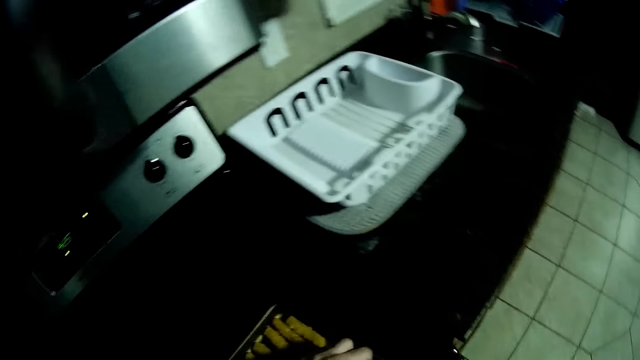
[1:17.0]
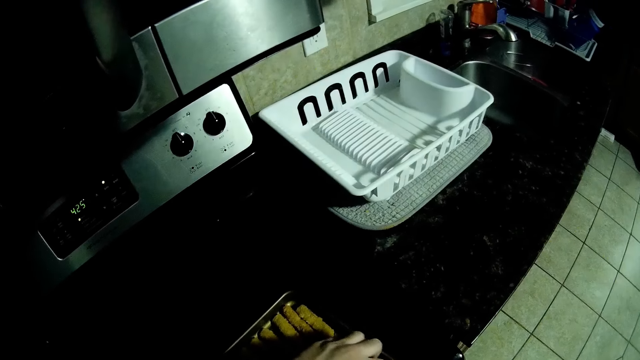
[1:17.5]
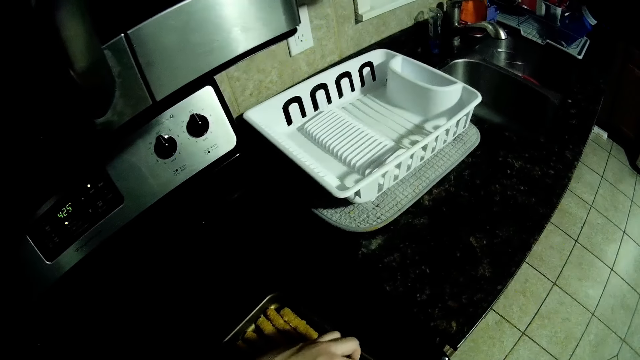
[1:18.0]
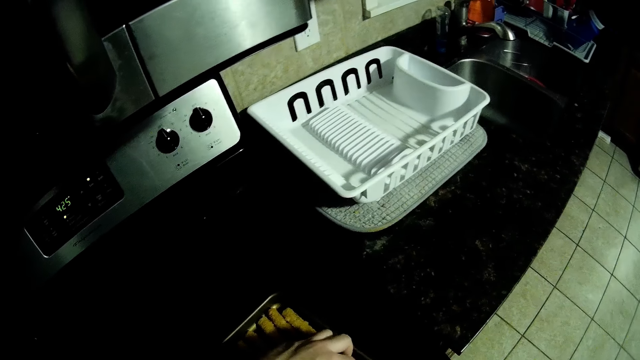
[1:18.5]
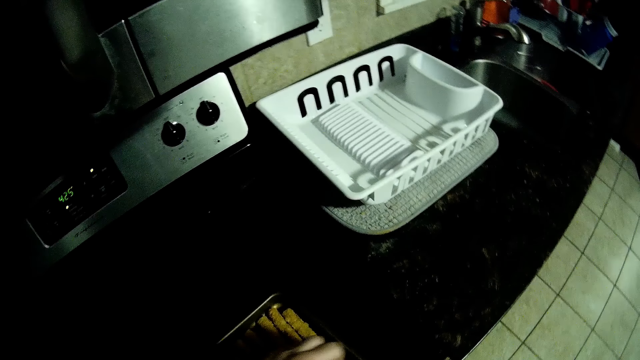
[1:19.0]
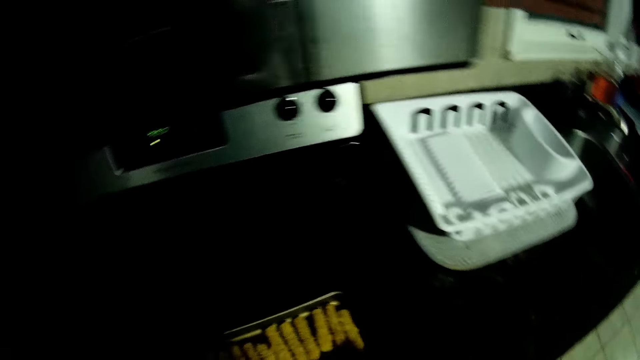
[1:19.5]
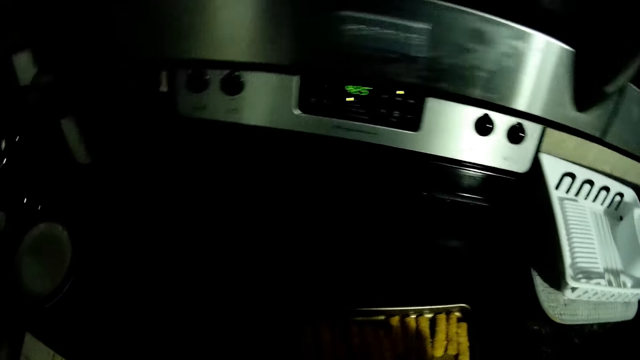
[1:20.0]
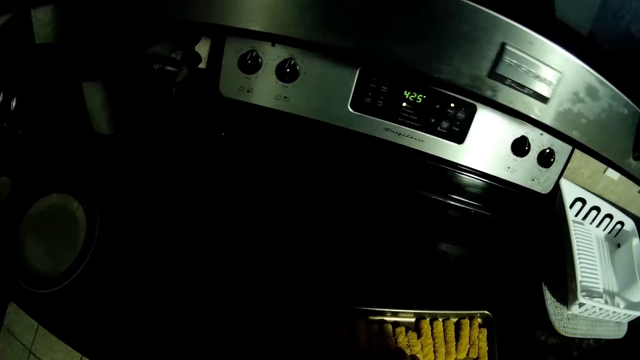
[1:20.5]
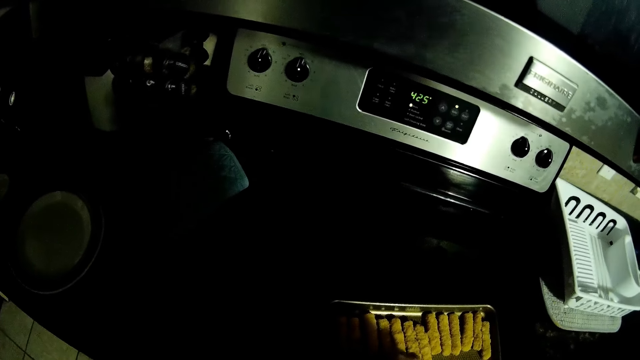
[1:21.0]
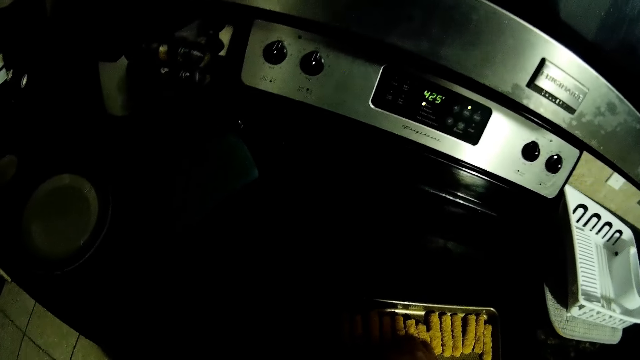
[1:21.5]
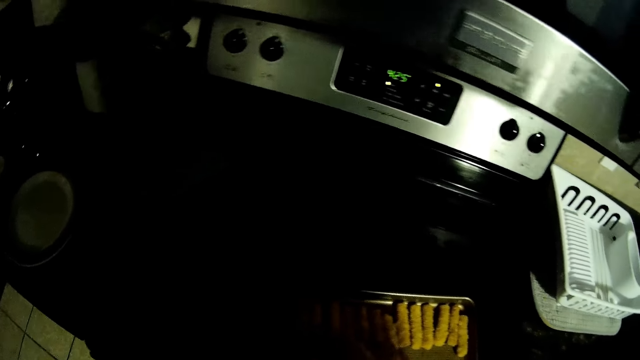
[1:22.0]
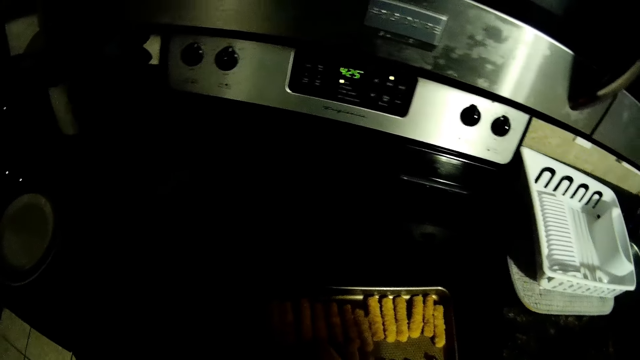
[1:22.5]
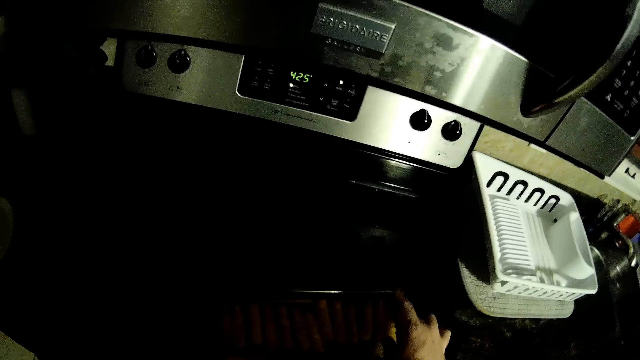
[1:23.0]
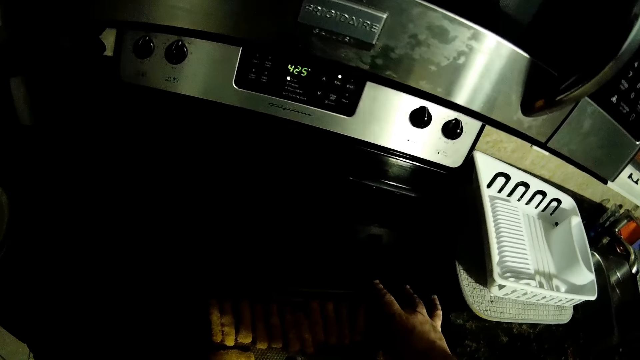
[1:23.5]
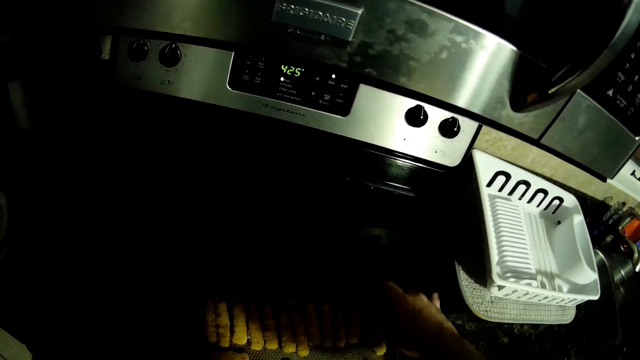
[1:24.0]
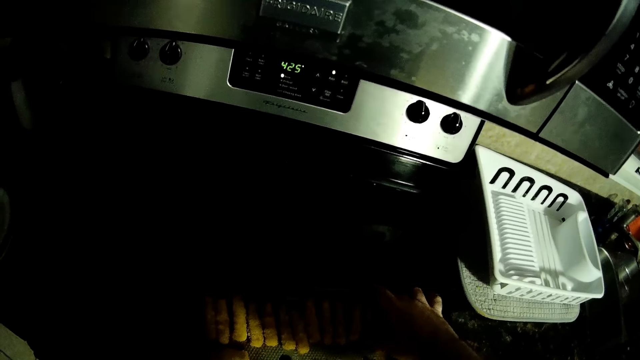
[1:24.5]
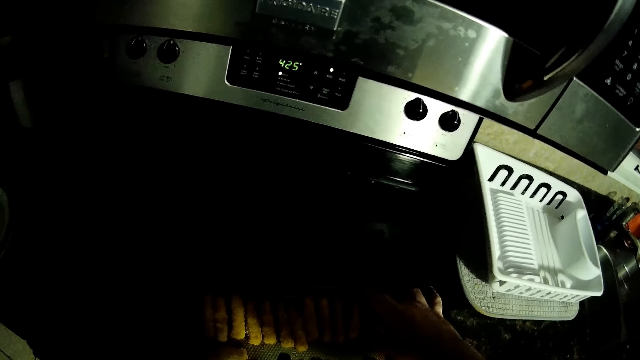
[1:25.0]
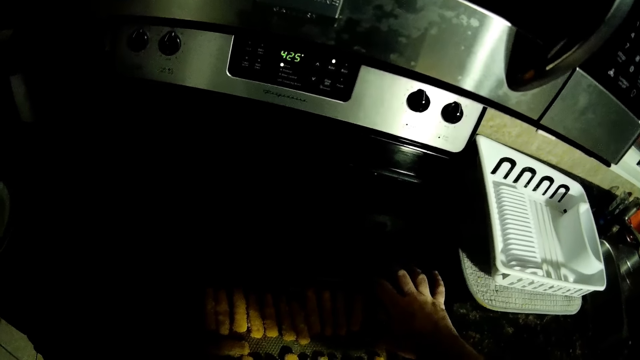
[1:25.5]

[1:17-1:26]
The camera wearer looks around. They arrange the pastries.

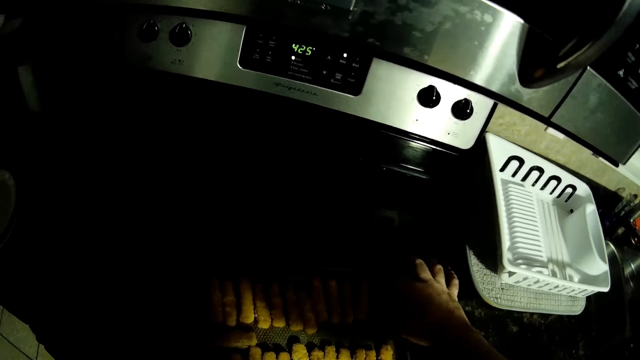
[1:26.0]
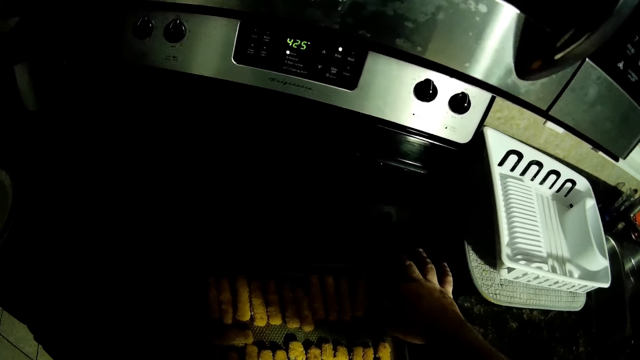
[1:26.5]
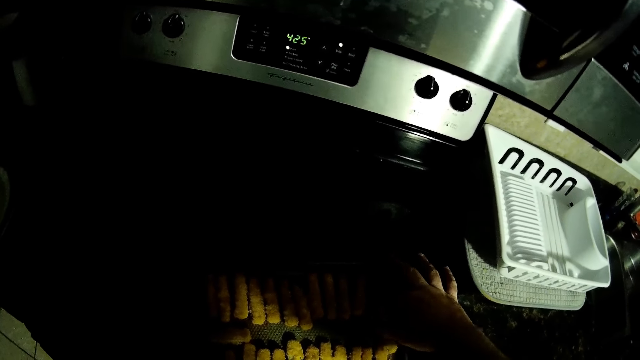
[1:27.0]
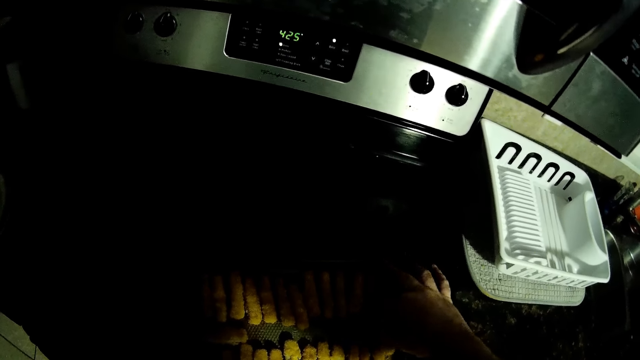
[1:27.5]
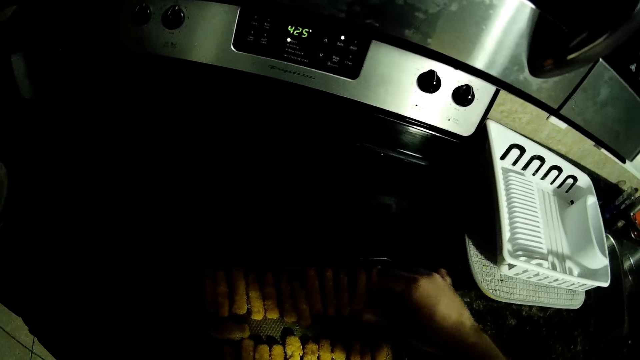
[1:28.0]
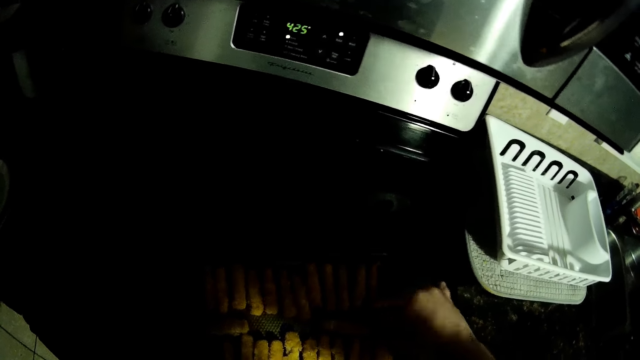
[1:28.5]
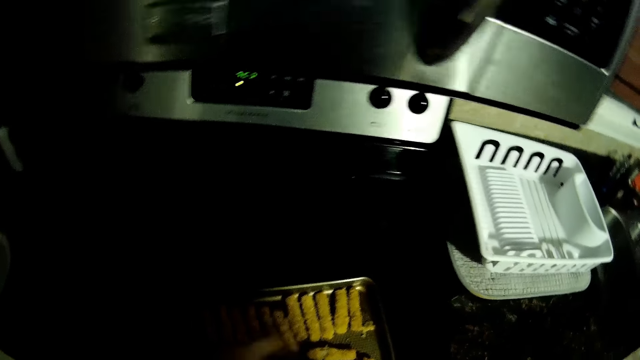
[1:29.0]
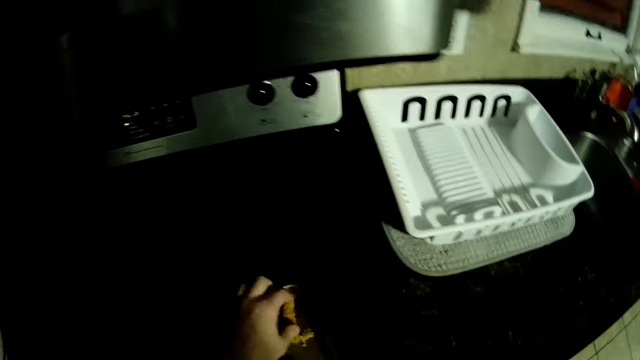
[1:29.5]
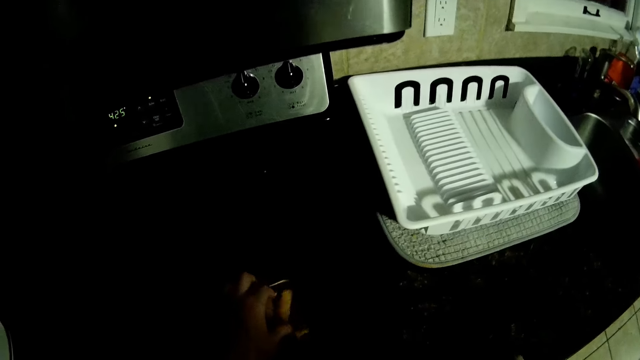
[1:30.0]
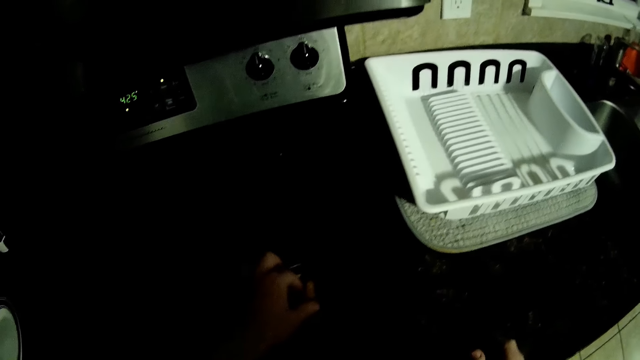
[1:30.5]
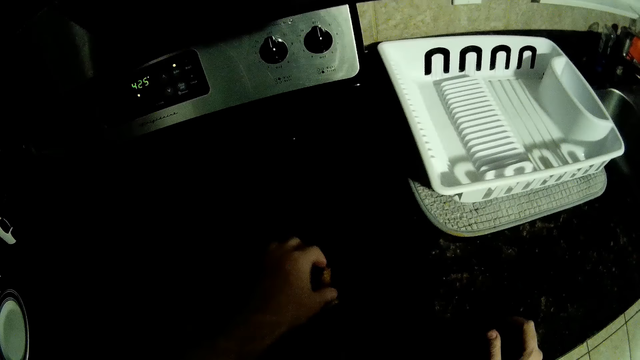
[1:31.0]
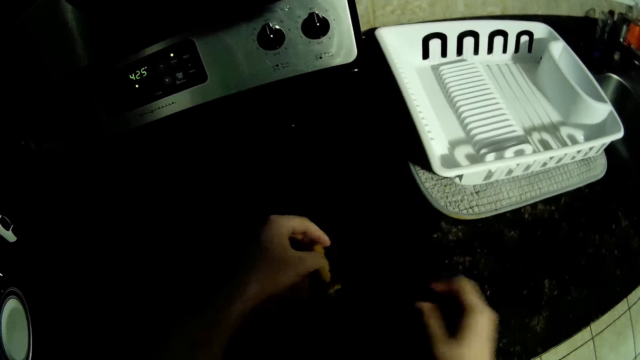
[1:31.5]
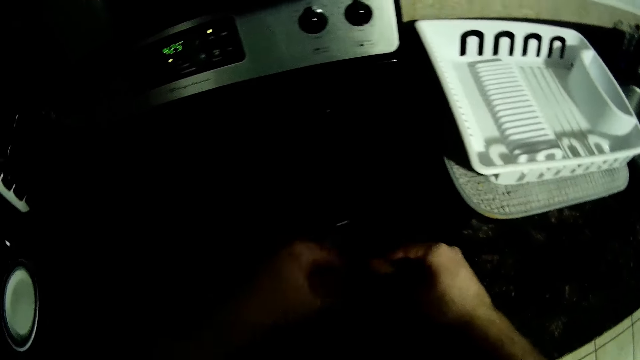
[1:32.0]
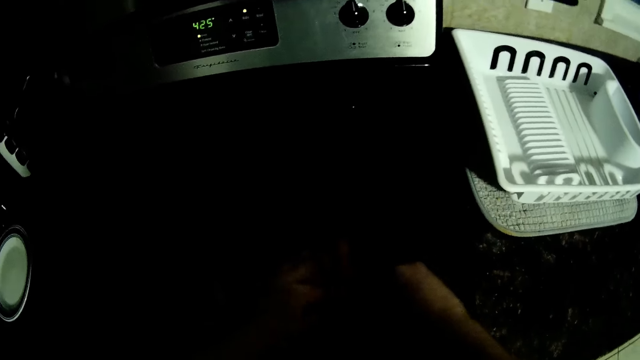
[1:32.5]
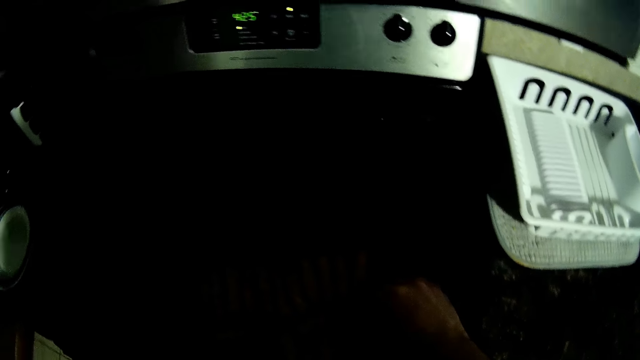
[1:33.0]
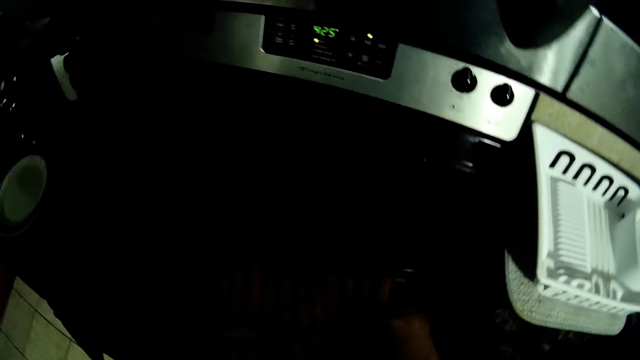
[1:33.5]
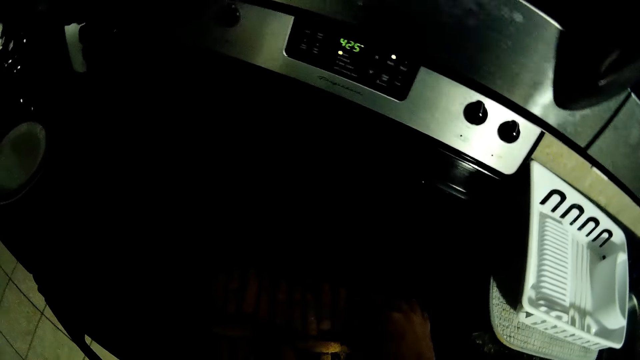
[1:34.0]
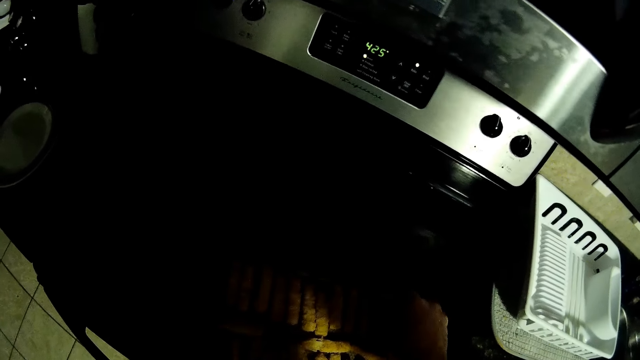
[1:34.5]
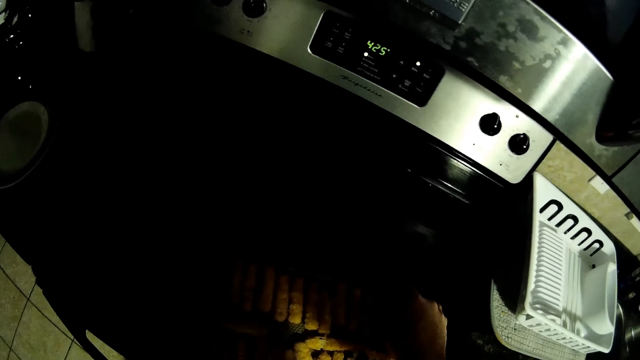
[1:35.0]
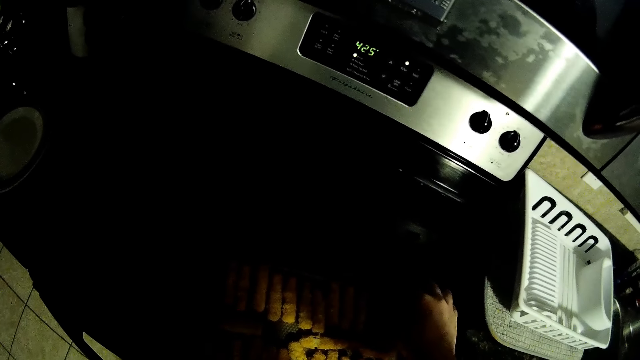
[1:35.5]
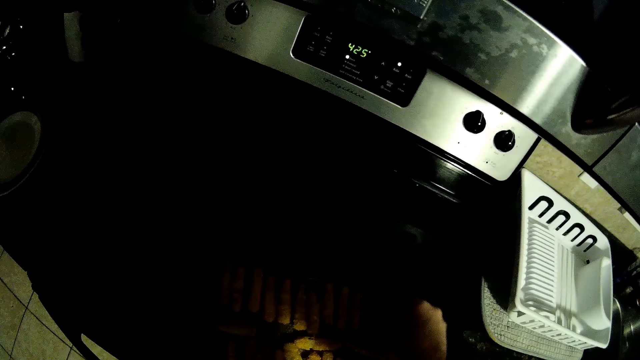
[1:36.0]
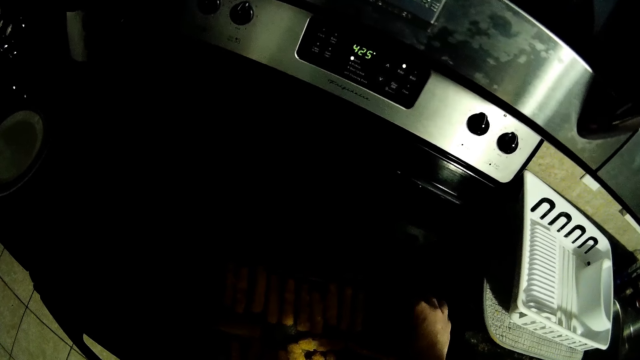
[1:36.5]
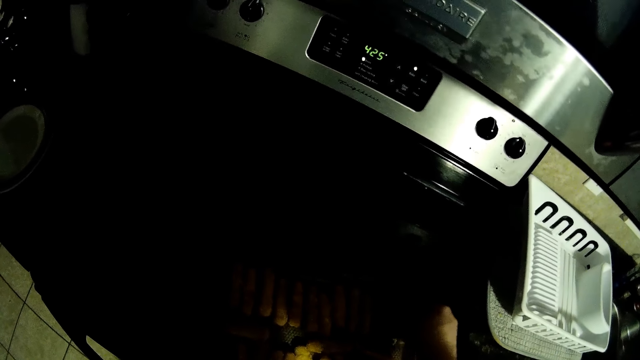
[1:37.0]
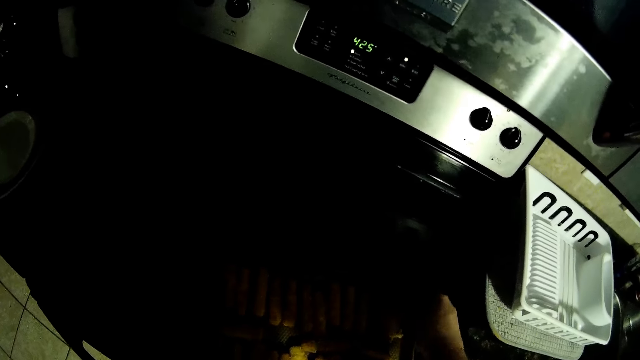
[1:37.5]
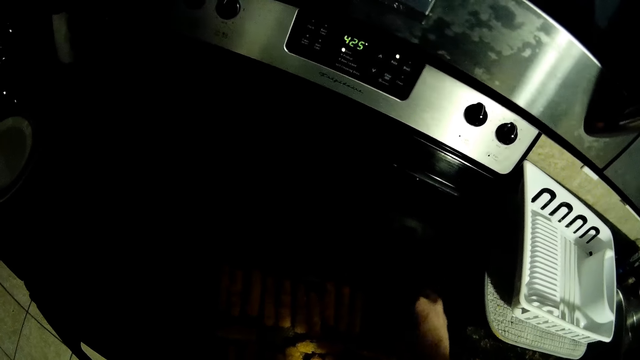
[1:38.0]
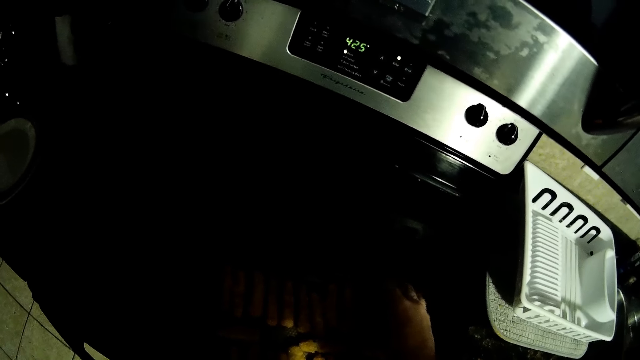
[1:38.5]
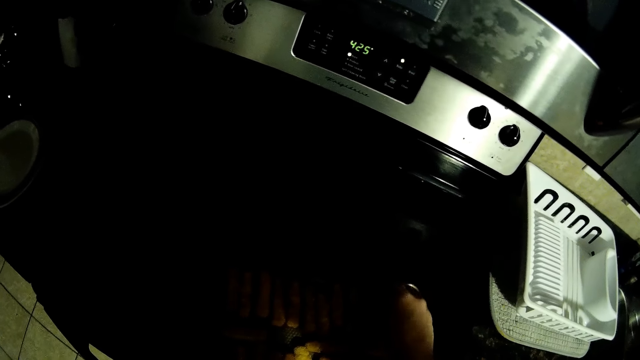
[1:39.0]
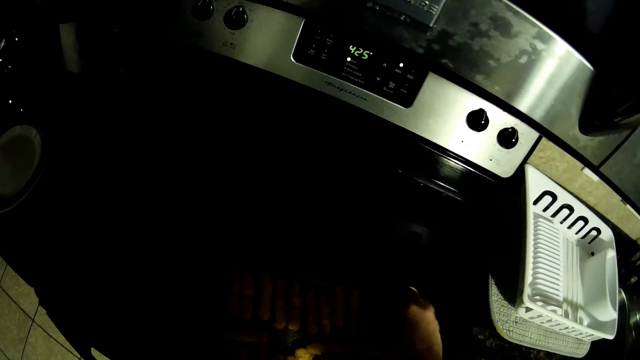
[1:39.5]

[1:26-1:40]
The camera wearer moves the hand. They arrange the pastries. They pick up a pastry. They pass the pastry to the right hand. They arrange the pastries.
